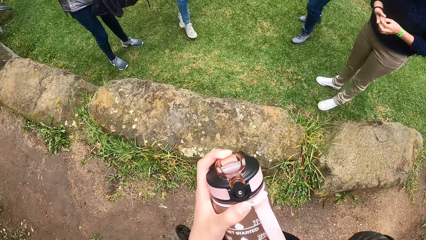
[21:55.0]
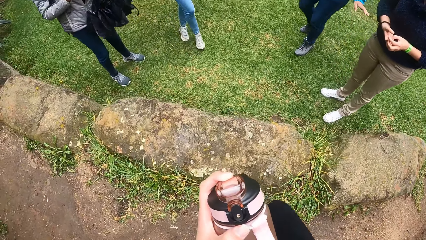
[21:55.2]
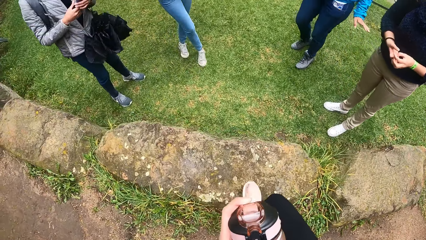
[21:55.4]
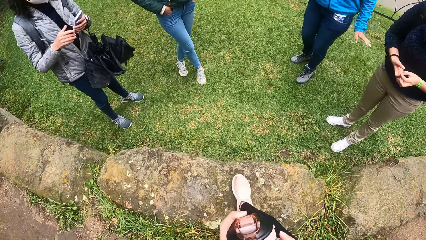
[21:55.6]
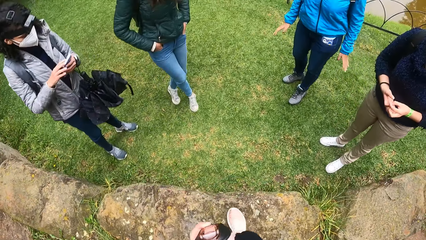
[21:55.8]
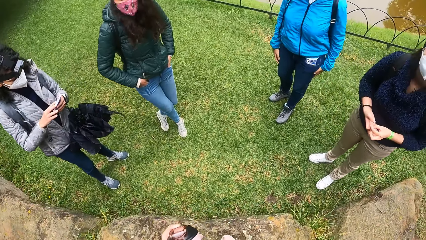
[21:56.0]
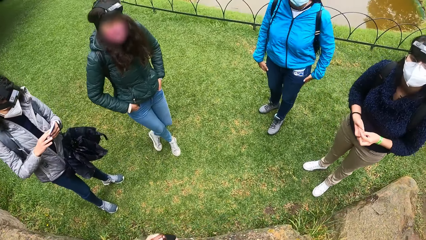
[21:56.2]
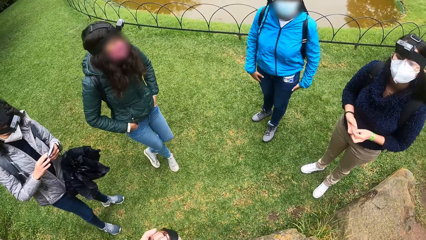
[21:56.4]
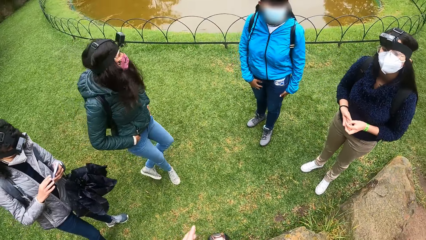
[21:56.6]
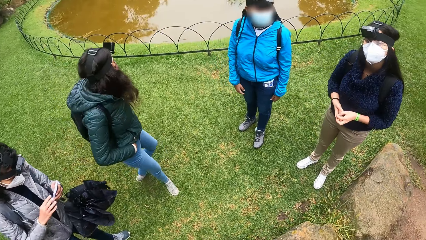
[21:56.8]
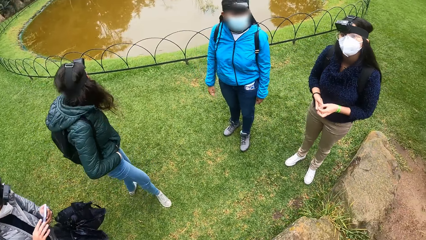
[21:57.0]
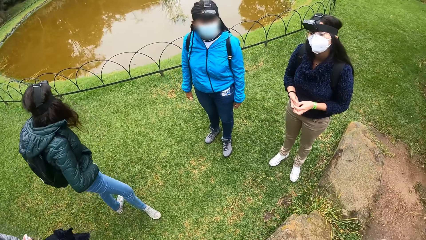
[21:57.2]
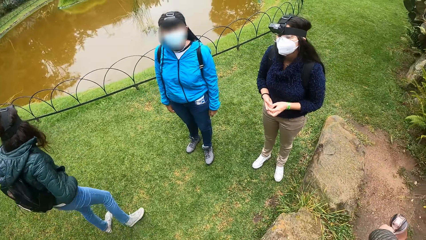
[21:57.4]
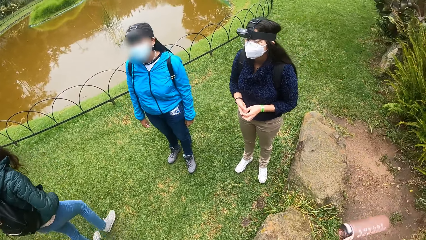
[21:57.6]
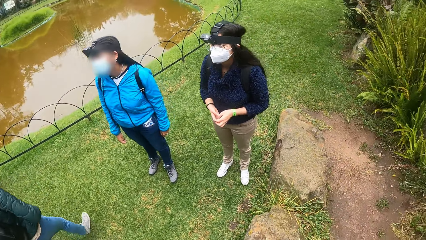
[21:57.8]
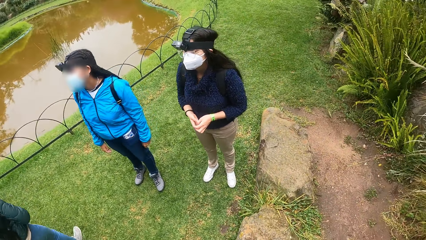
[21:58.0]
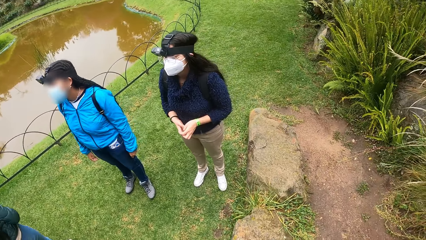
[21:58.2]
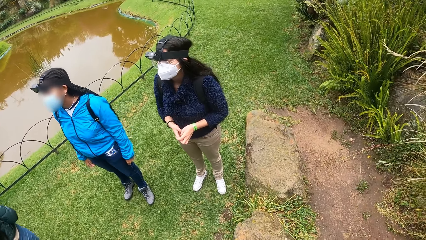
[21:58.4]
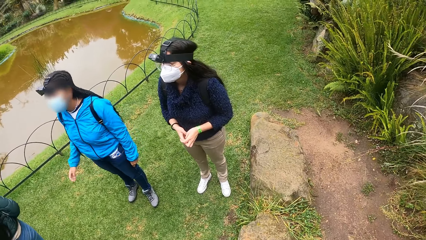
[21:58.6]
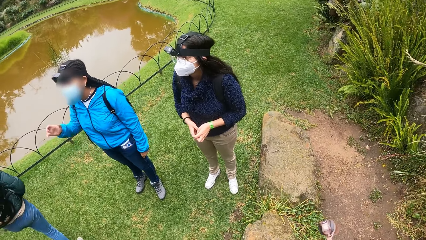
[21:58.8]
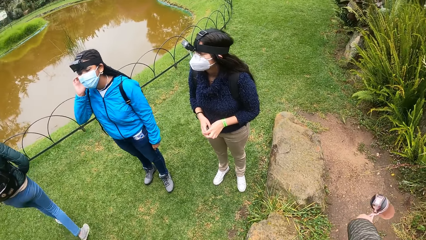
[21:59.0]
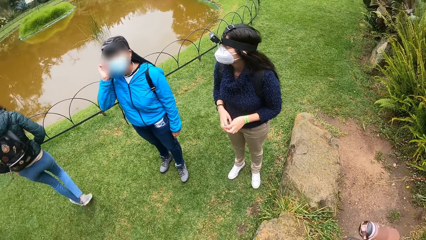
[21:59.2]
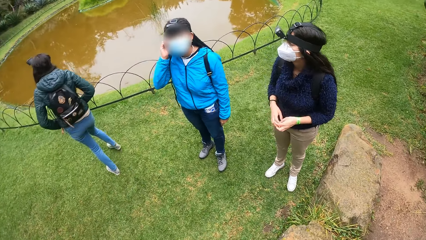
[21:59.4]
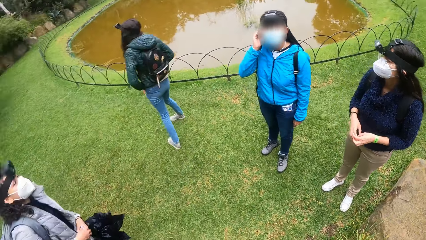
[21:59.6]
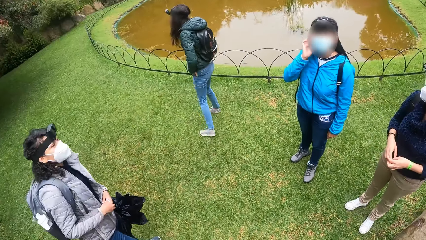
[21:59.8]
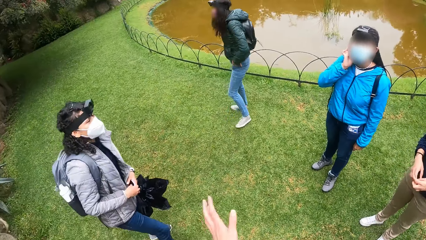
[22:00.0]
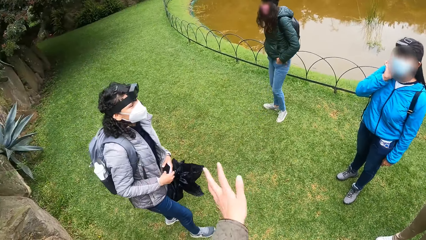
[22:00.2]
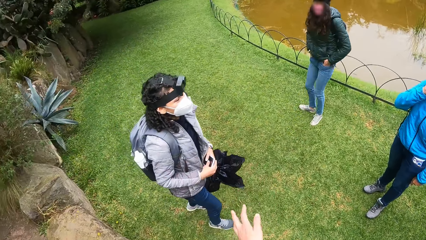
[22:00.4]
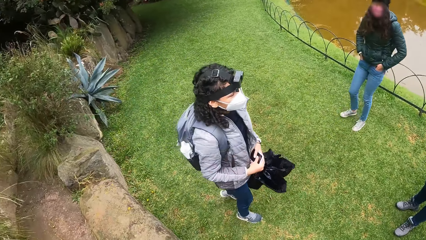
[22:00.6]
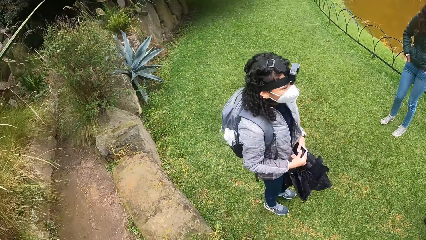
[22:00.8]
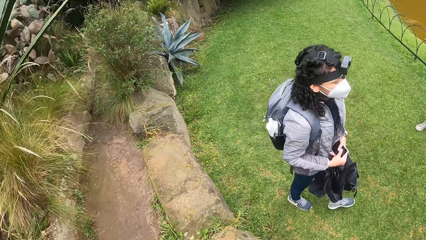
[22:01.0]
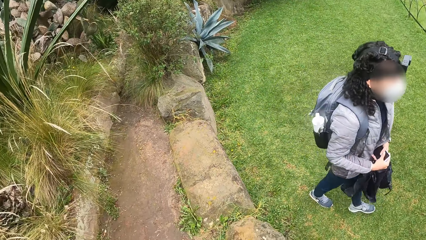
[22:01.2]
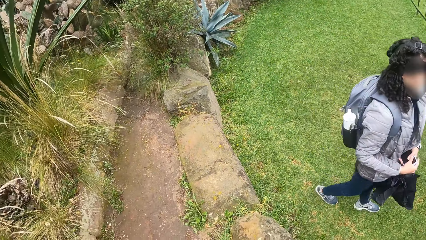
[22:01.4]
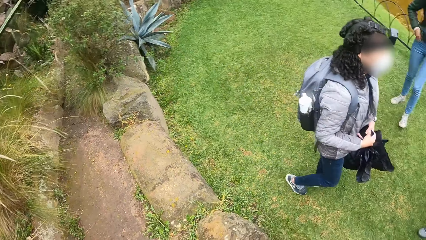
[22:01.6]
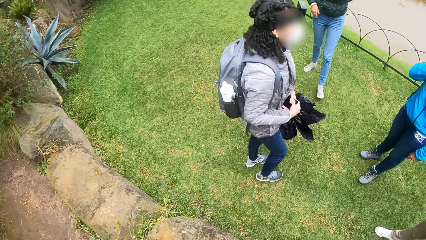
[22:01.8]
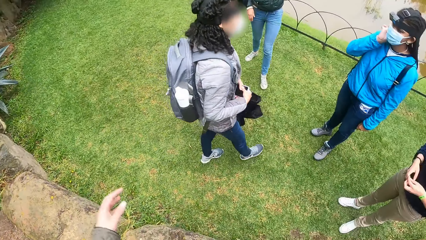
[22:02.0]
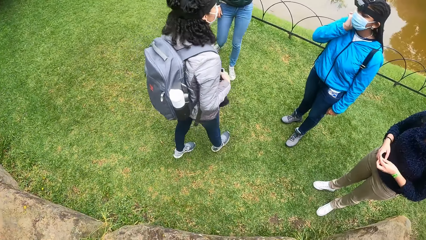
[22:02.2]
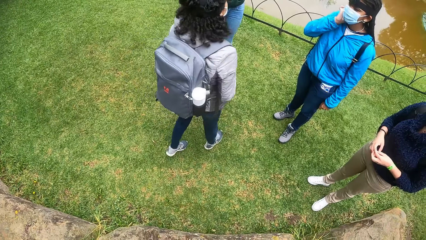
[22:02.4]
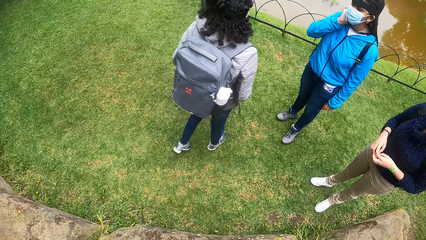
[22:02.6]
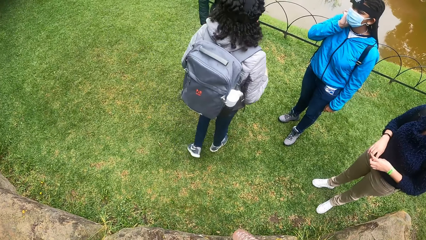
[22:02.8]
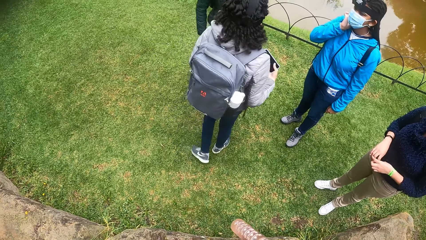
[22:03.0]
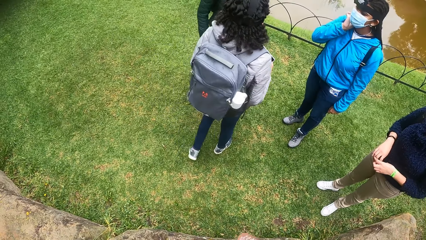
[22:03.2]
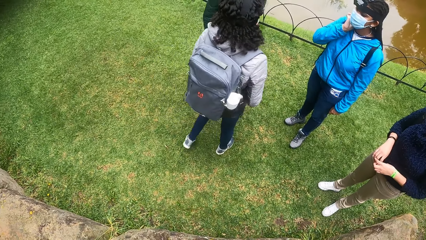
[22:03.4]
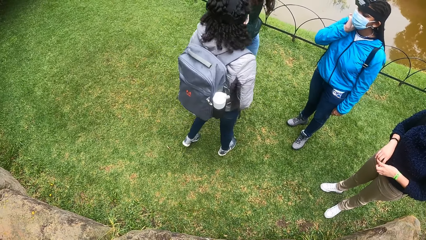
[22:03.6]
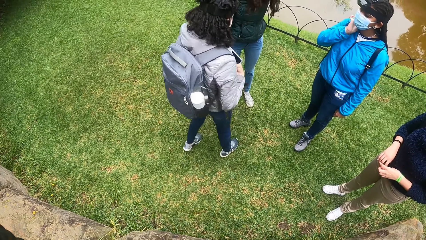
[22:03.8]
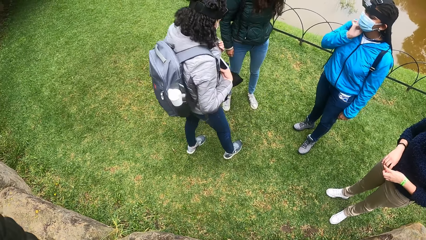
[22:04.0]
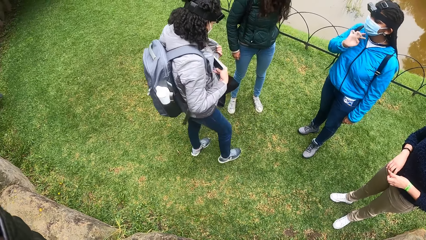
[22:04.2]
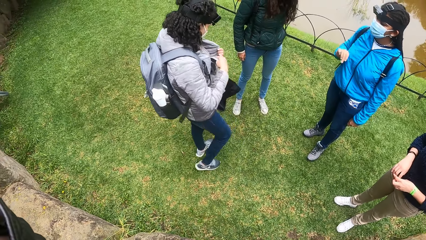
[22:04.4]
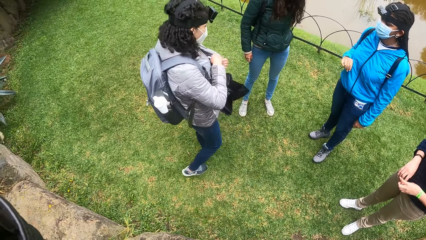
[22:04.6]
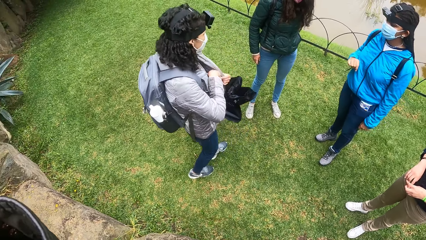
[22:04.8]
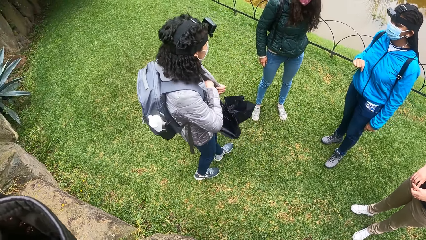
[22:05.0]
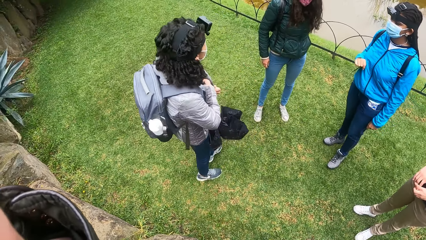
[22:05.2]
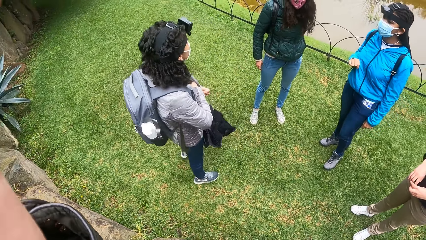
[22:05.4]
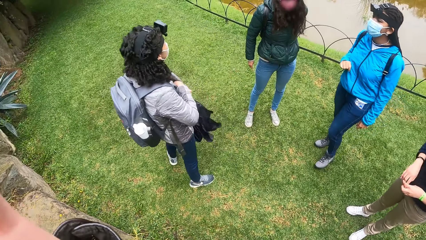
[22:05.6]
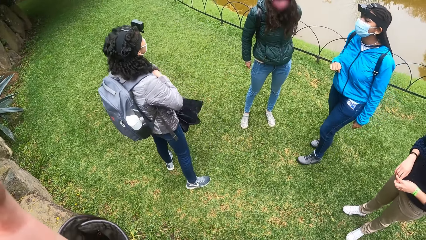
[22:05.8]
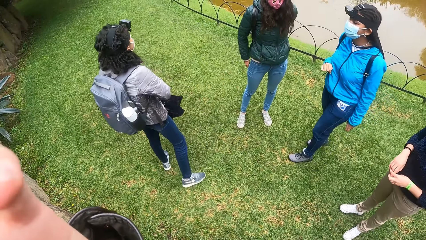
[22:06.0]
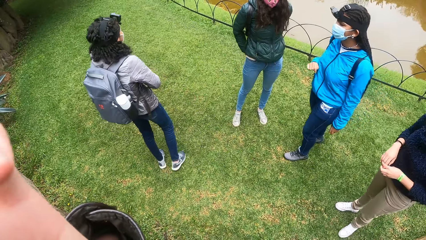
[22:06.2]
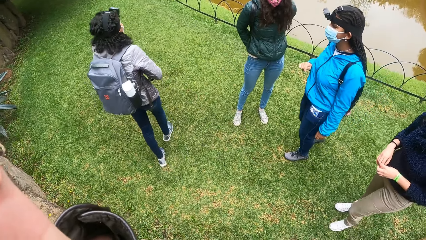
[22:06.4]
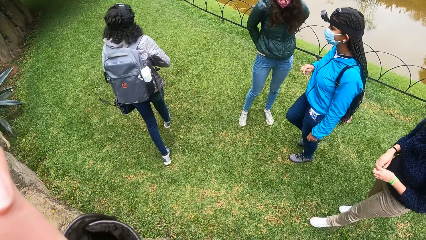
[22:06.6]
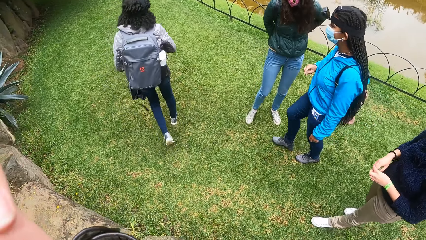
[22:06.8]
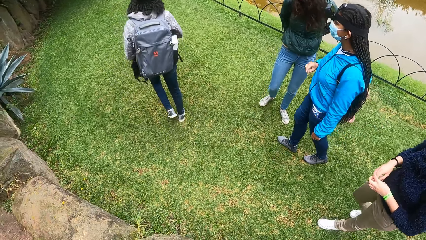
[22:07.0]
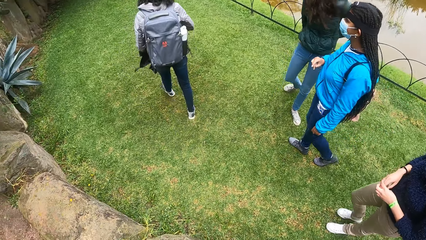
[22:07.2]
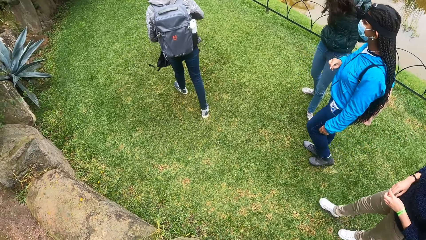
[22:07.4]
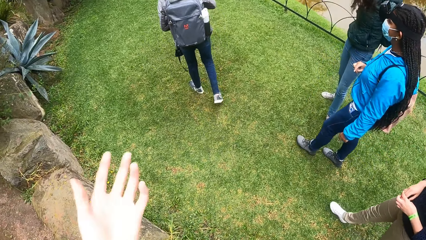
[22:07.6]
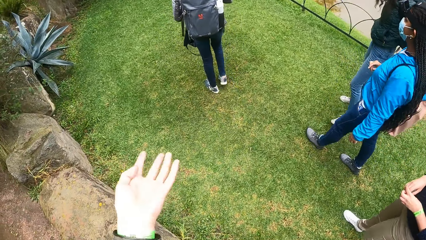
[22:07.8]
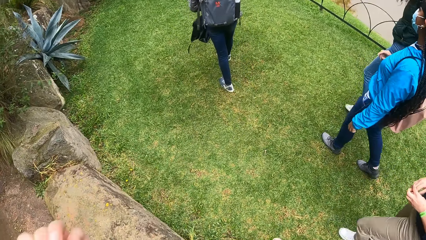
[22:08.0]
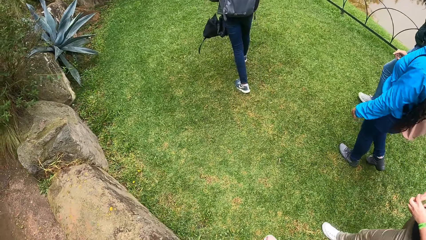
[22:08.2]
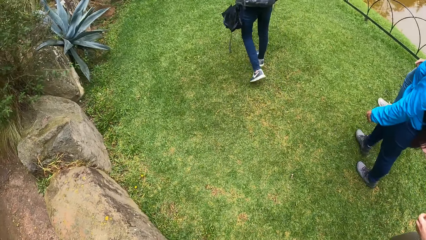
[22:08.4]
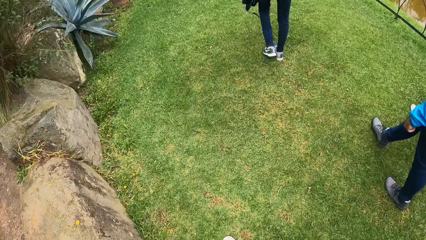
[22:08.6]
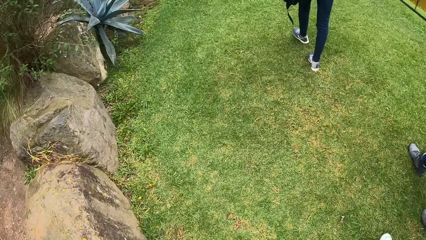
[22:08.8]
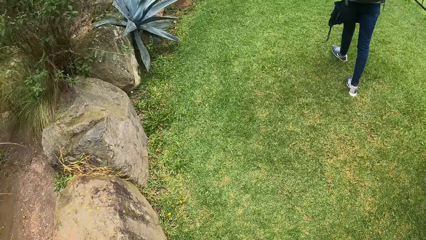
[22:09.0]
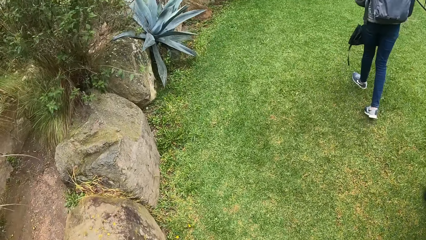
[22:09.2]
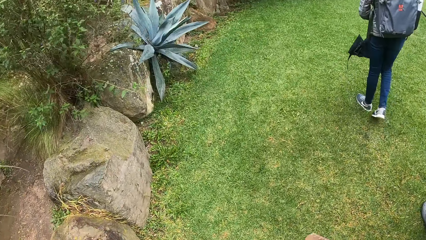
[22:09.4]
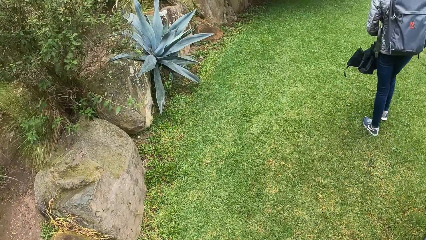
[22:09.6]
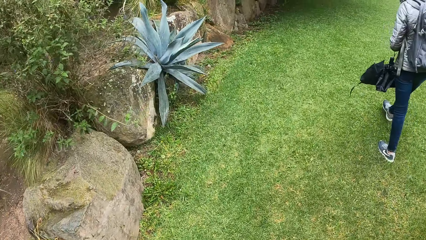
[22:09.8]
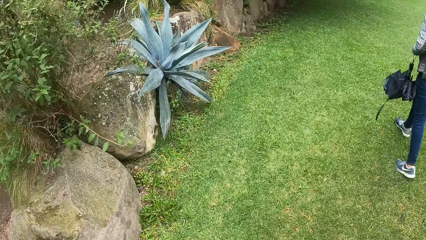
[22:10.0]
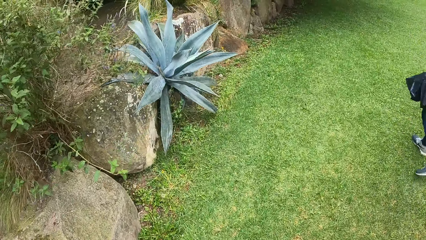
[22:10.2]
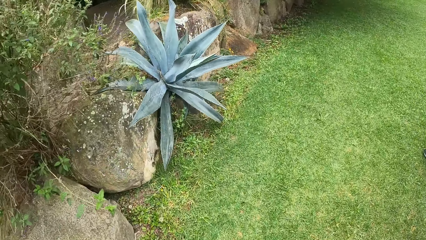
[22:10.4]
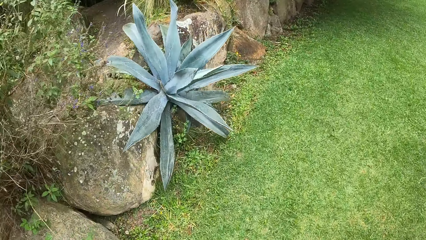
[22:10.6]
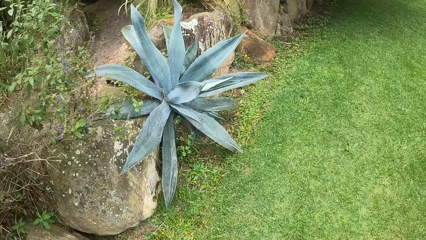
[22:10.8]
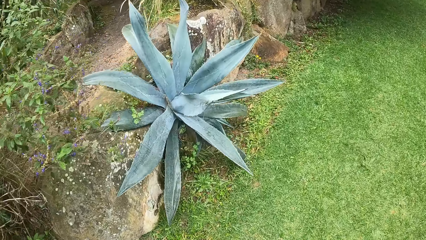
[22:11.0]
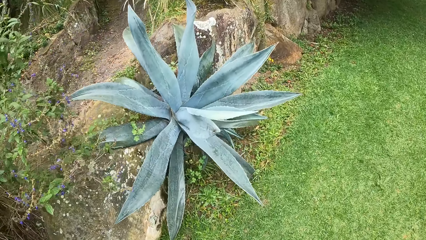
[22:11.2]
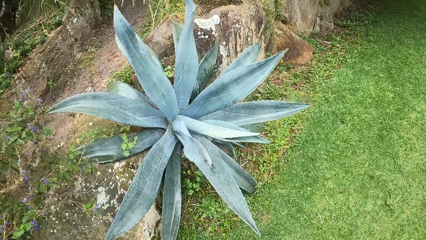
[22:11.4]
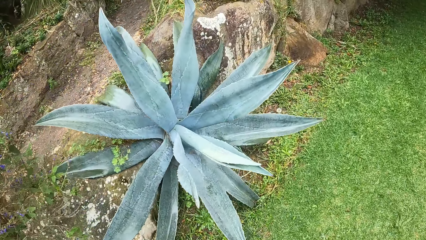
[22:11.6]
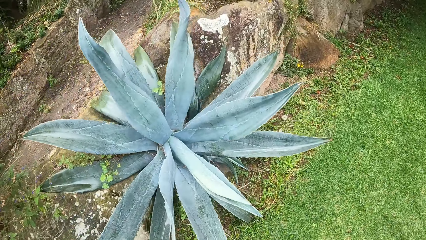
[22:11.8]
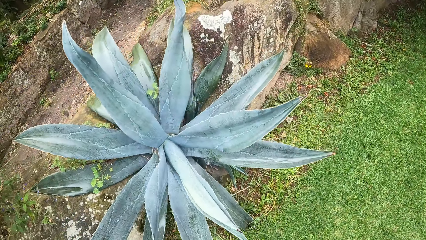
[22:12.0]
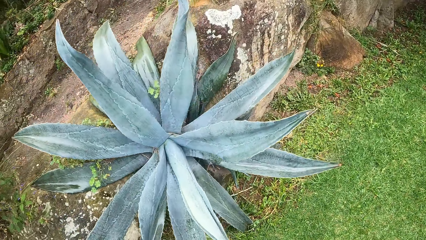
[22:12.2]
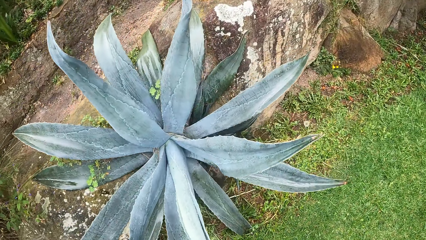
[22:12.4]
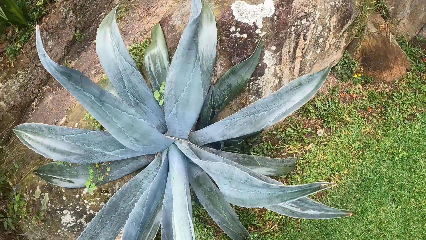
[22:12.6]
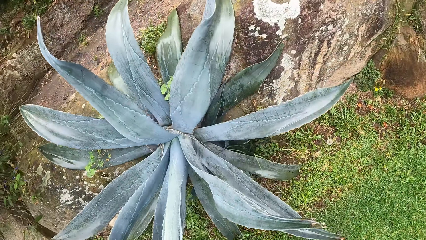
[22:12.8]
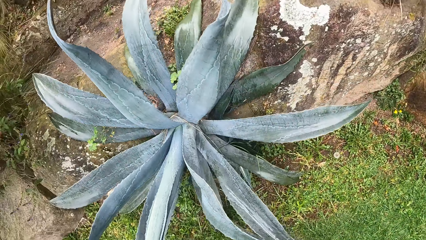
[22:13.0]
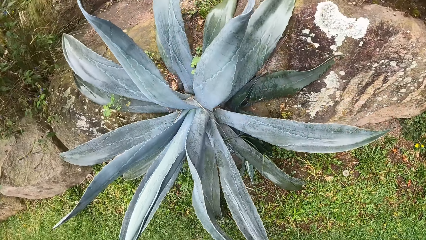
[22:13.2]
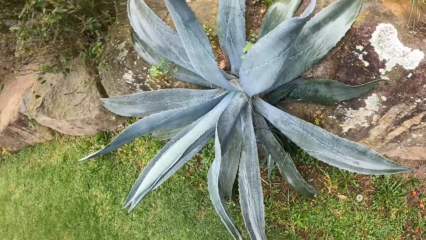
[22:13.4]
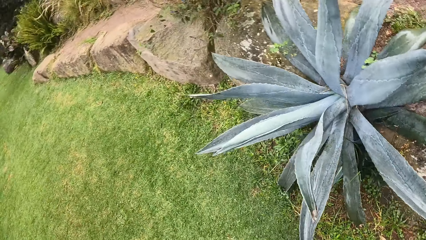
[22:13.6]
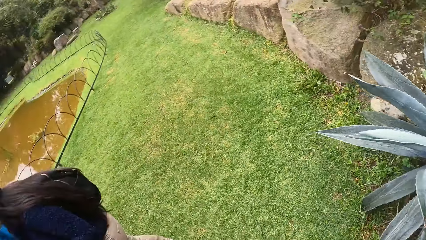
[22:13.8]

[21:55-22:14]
The woman places the phone inside her jacket pocket with her right hand.
